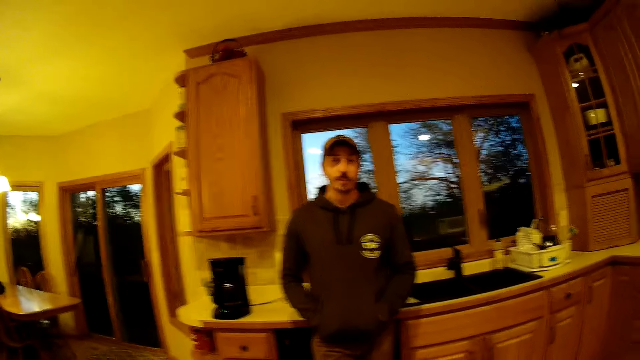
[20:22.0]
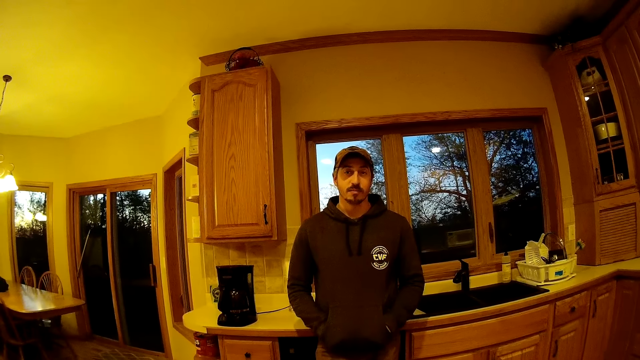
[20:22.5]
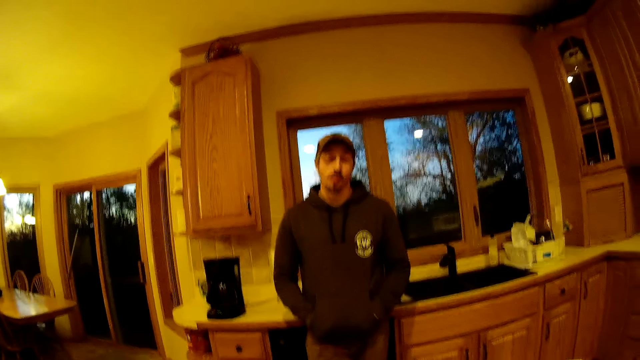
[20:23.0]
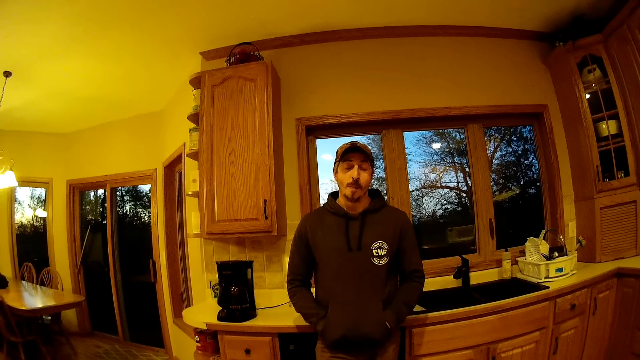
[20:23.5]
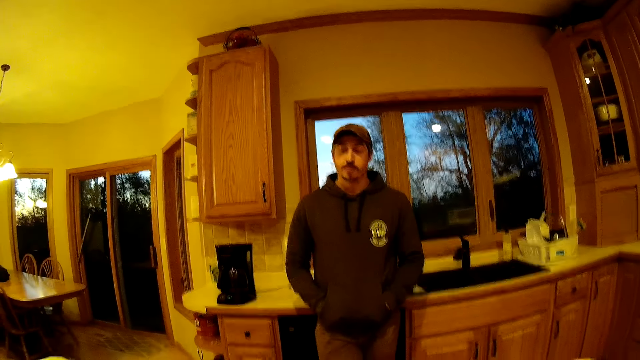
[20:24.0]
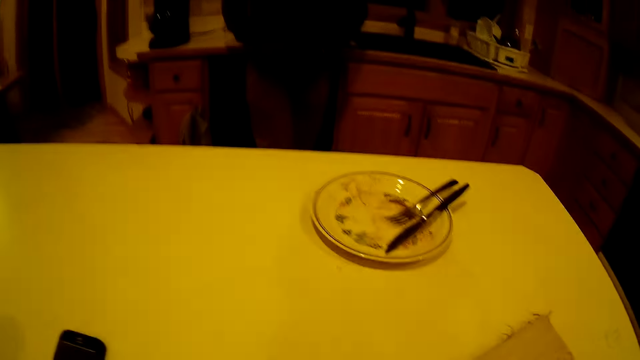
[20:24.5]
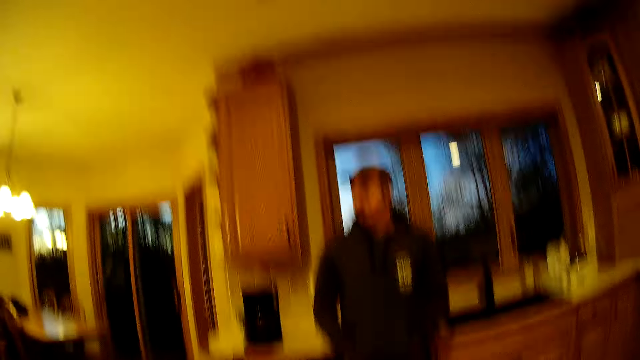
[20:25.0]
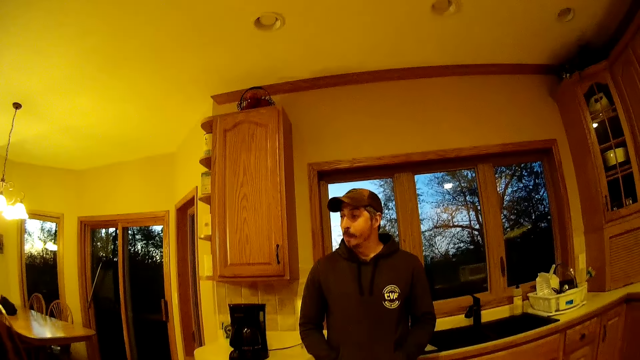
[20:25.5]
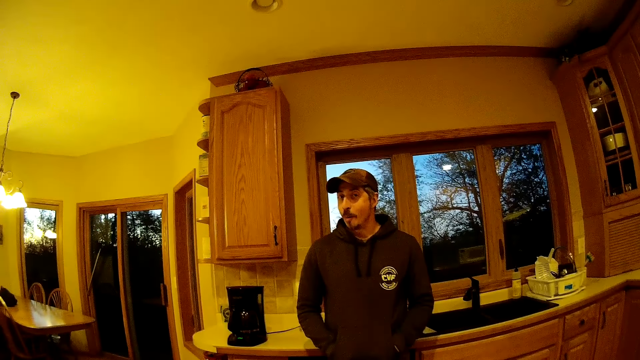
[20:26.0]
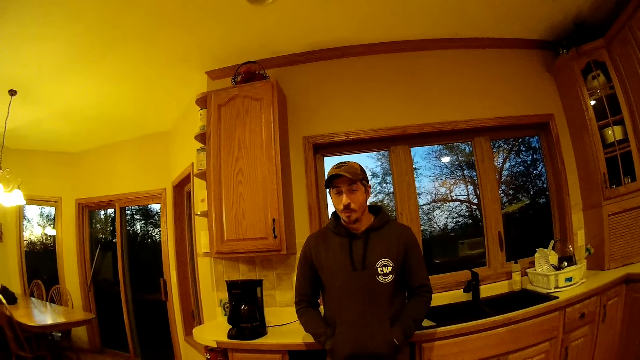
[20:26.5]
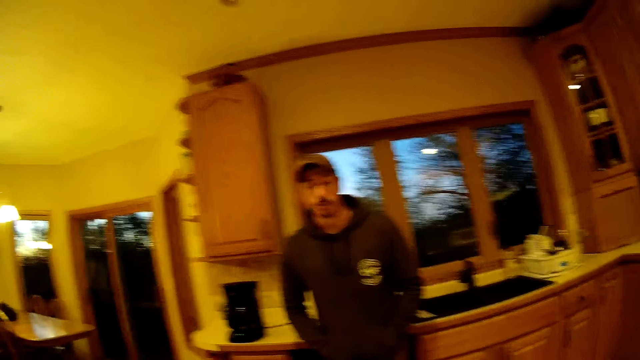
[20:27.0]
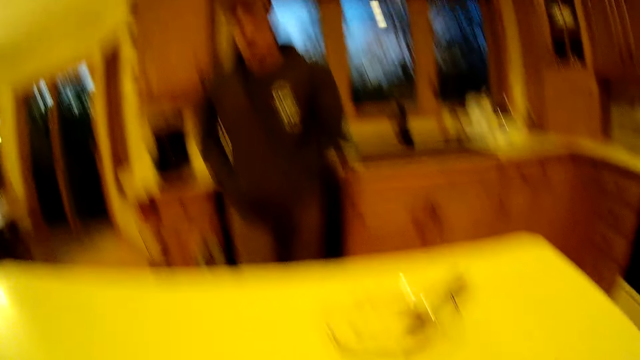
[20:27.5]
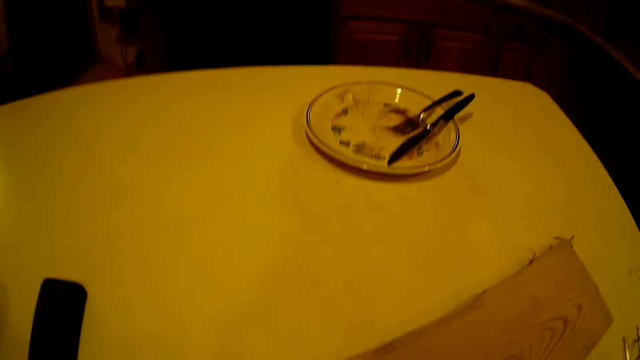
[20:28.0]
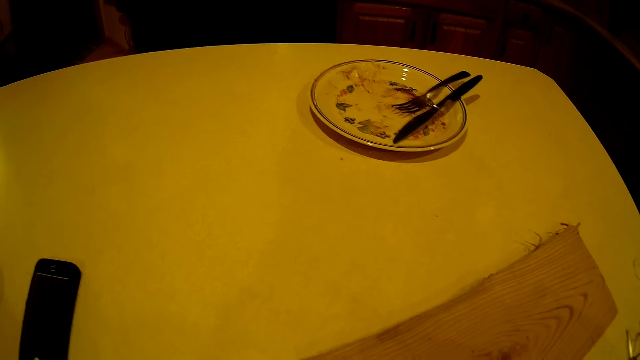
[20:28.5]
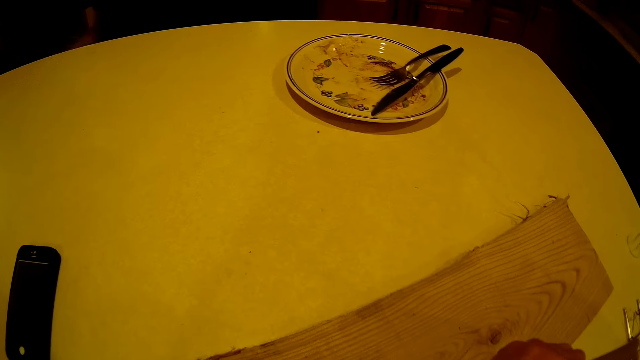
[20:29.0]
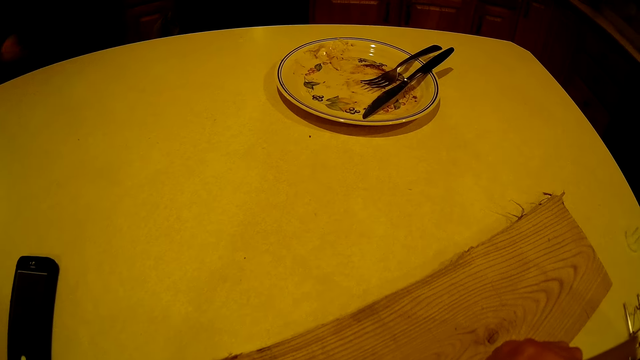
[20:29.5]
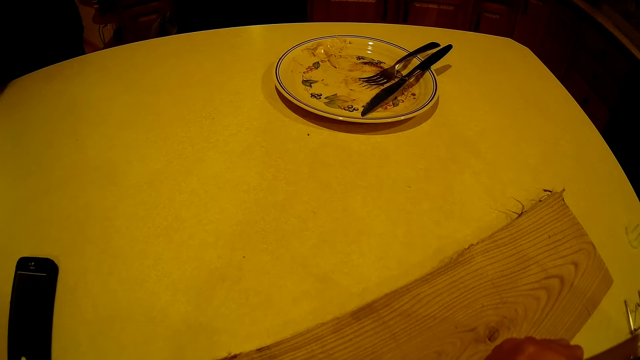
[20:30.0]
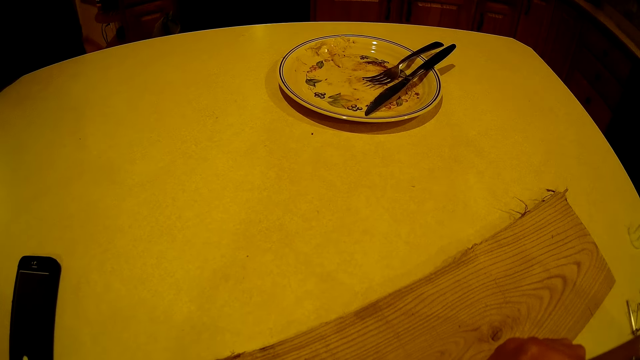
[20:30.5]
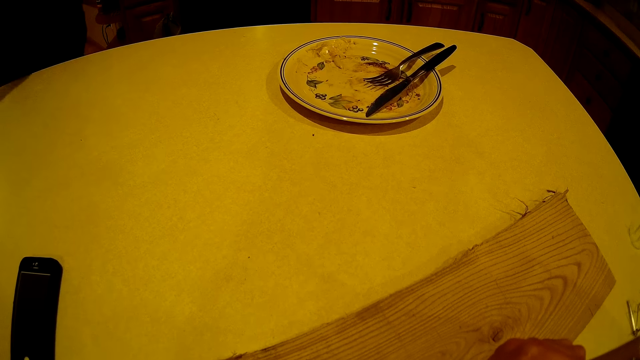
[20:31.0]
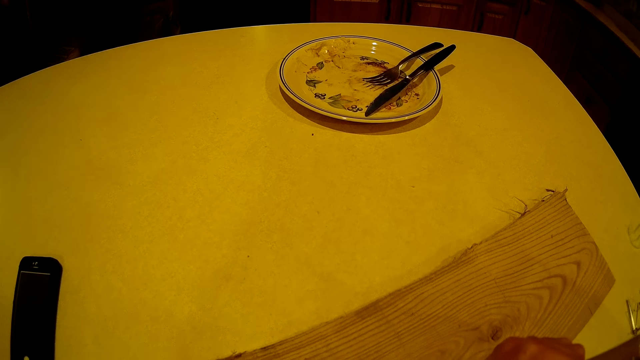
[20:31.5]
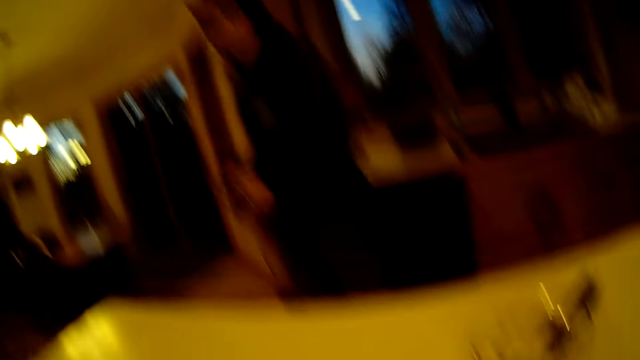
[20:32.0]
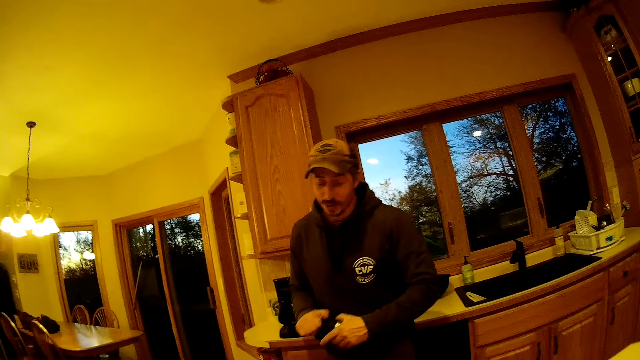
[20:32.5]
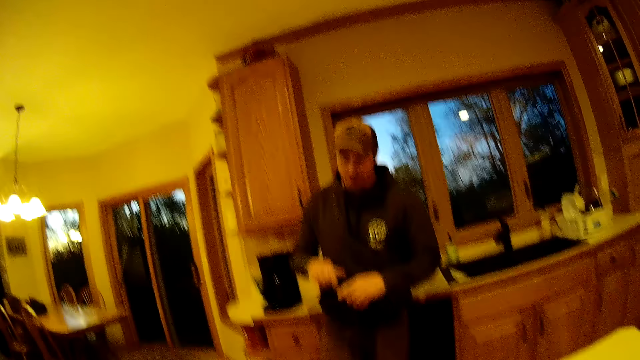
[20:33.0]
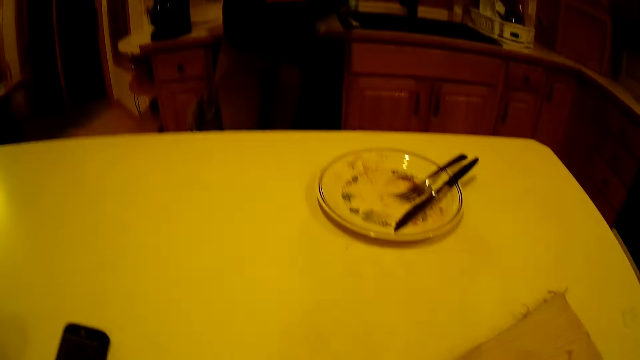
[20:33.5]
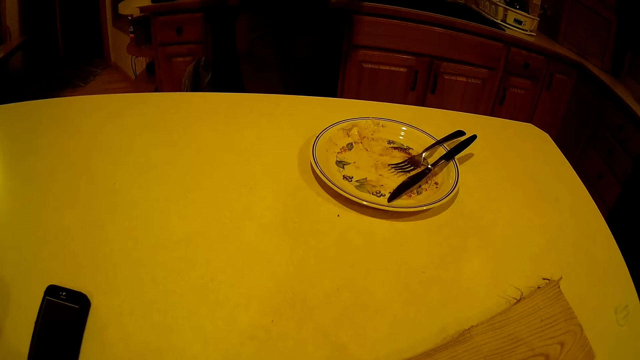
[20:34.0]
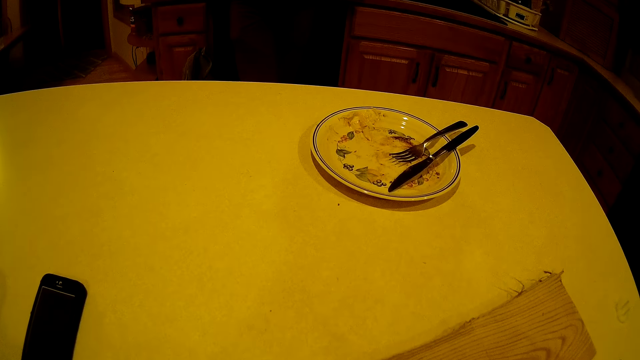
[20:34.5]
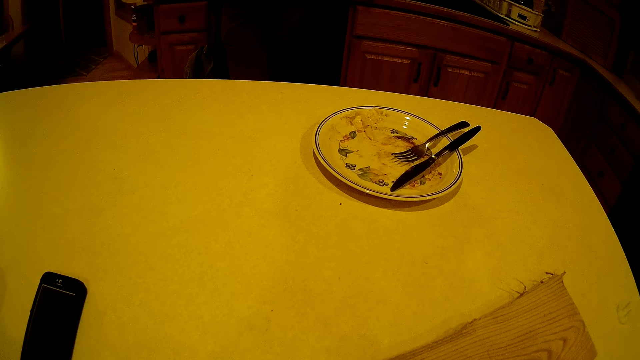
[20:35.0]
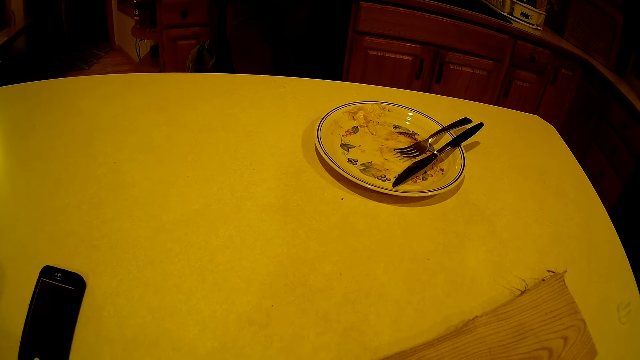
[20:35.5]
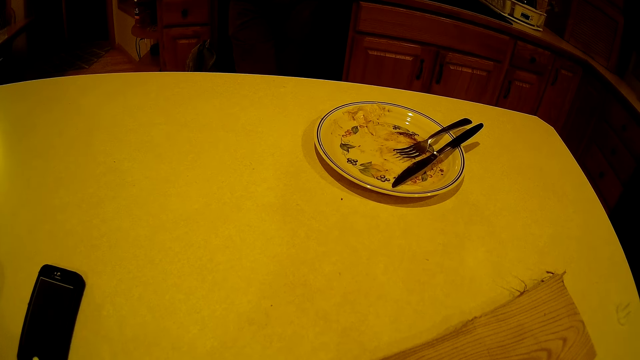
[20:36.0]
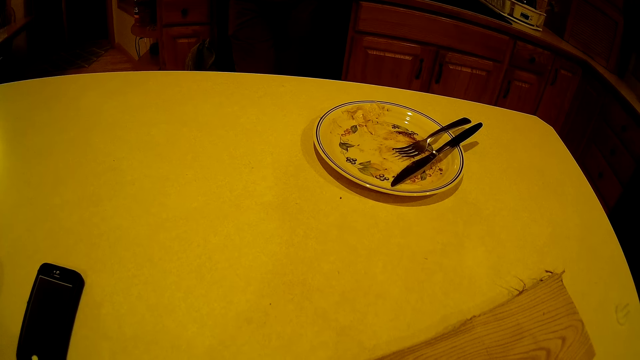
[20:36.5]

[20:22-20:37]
The man picks a water bottle from the table with his right hand and opens the water bottle with his right hand.

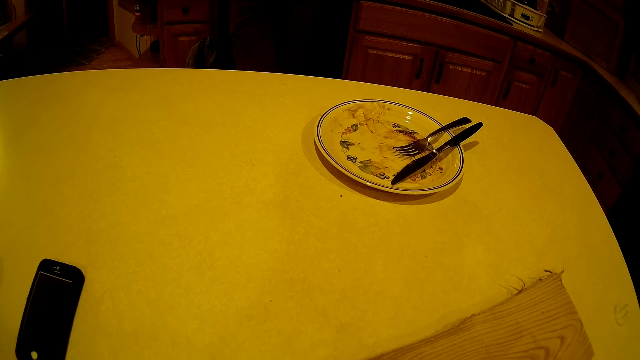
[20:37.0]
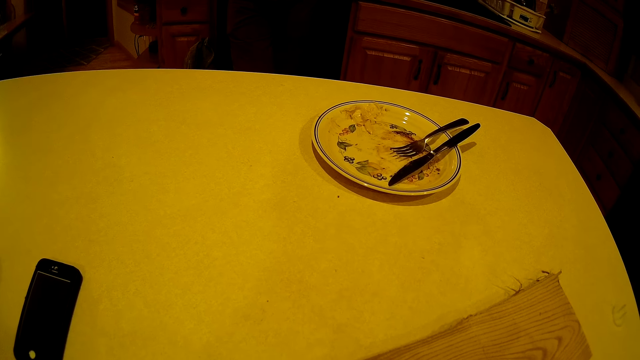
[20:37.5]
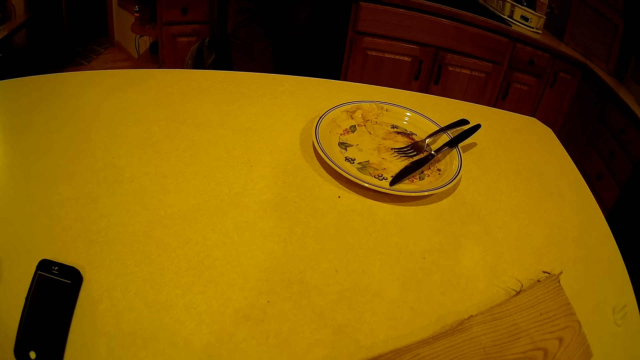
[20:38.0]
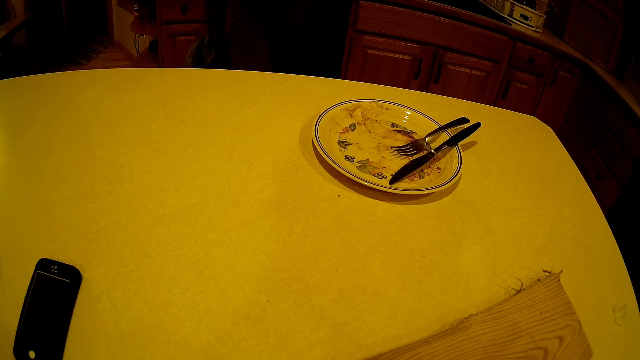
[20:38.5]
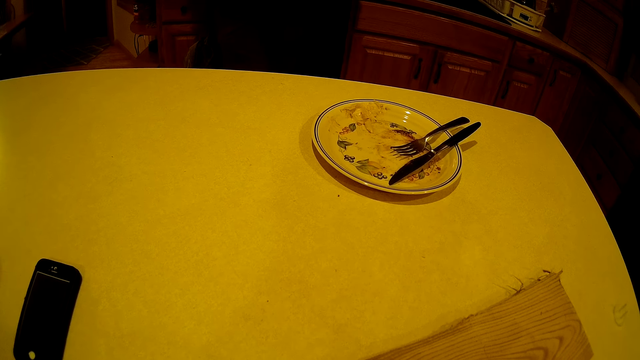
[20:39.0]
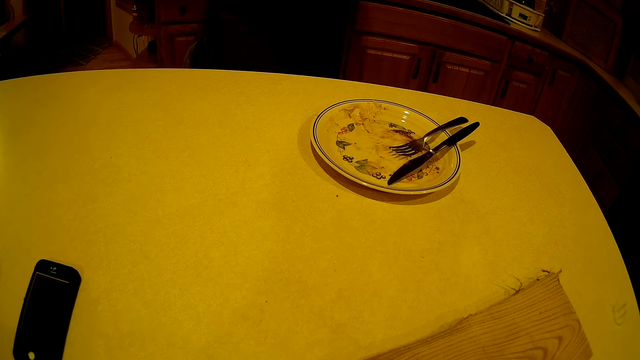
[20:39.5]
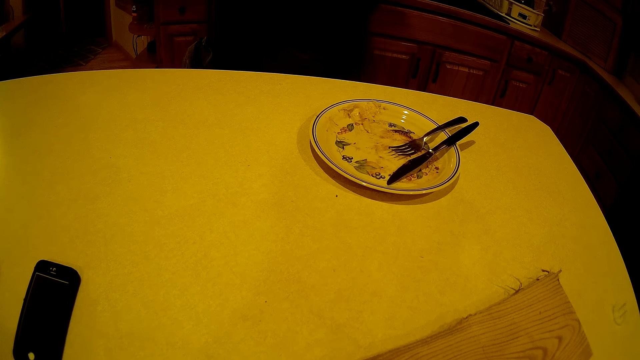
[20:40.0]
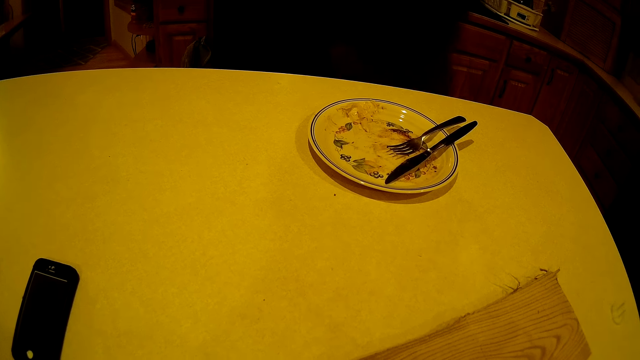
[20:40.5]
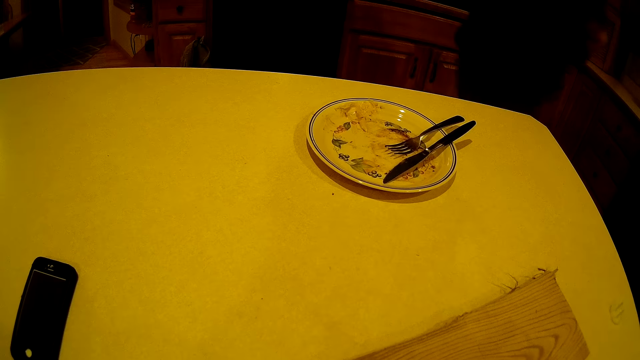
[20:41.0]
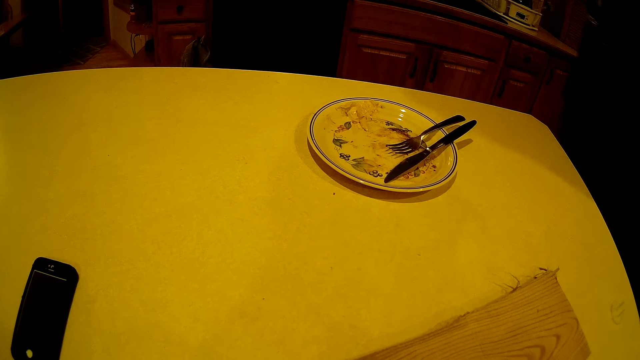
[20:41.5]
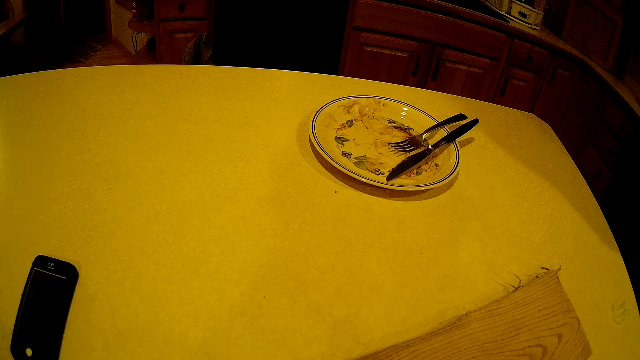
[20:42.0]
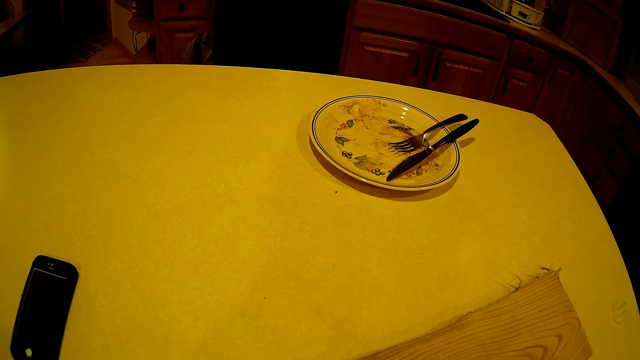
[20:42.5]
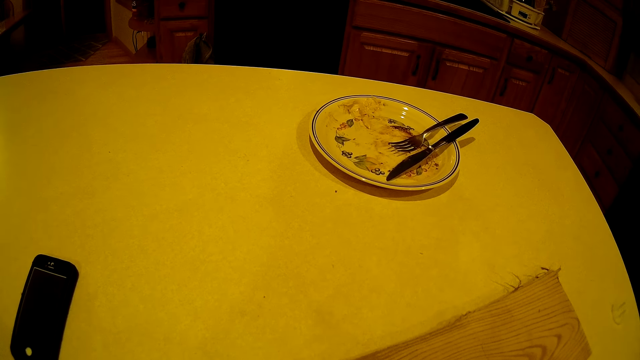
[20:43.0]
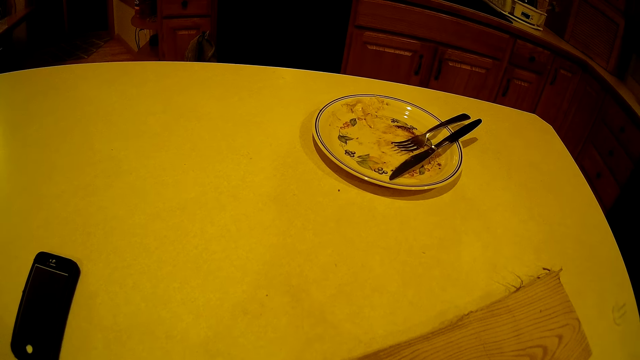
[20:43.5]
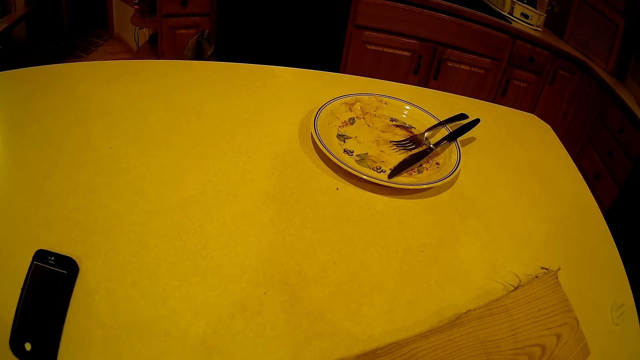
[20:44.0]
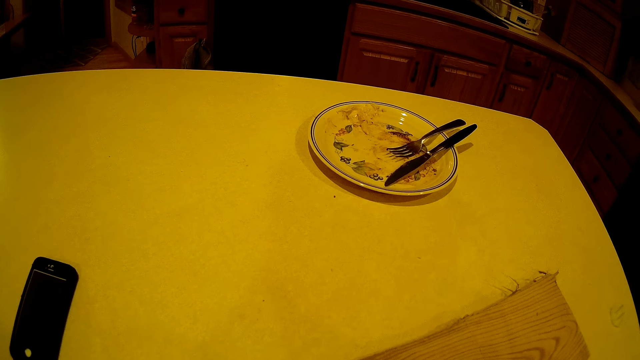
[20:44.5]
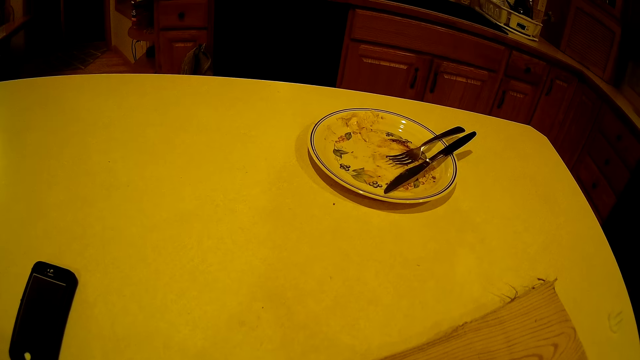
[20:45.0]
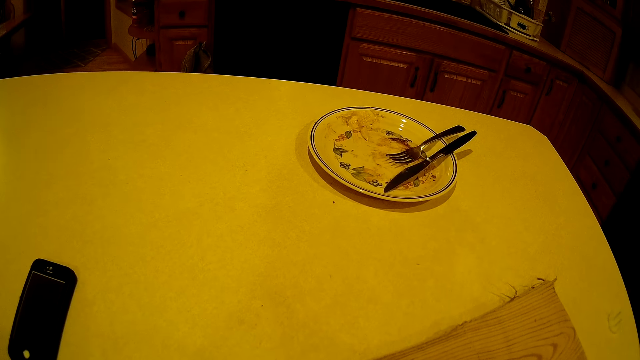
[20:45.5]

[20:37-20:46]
The man walks in the room.
